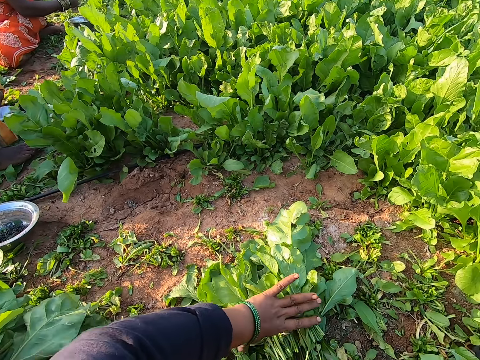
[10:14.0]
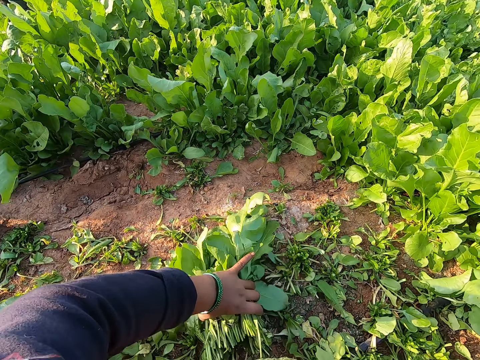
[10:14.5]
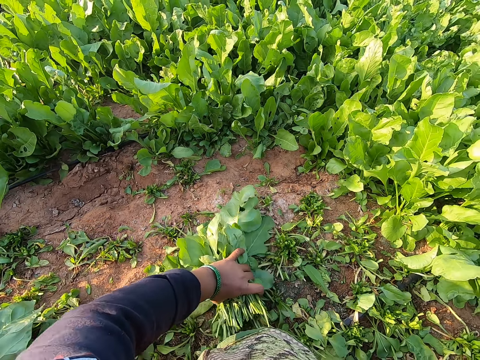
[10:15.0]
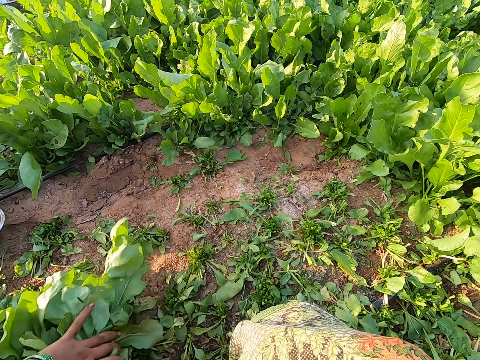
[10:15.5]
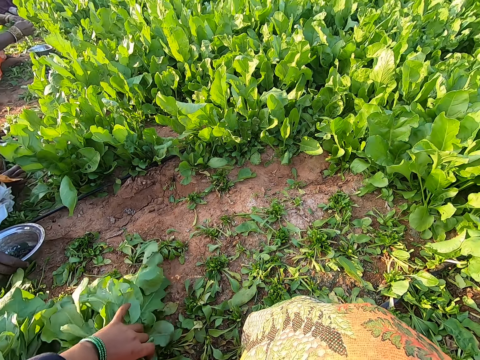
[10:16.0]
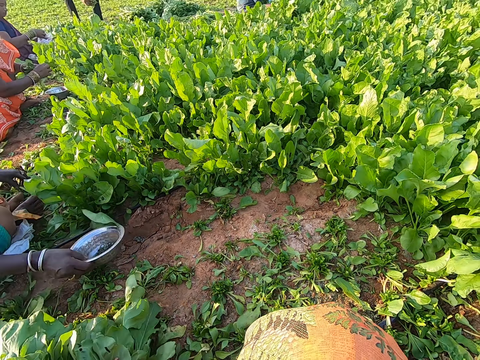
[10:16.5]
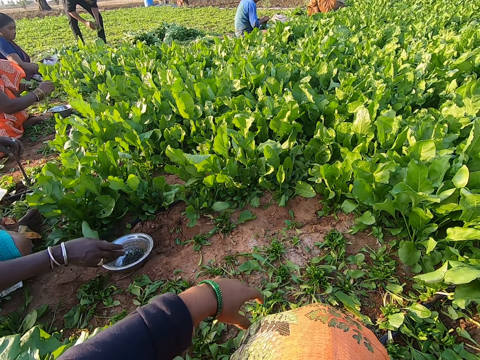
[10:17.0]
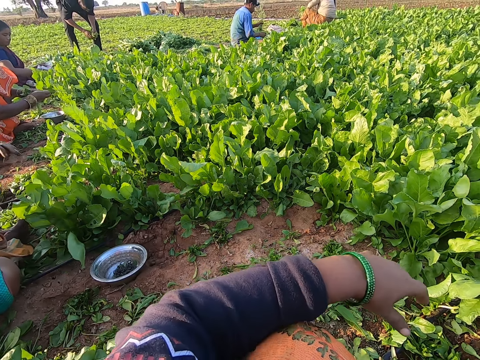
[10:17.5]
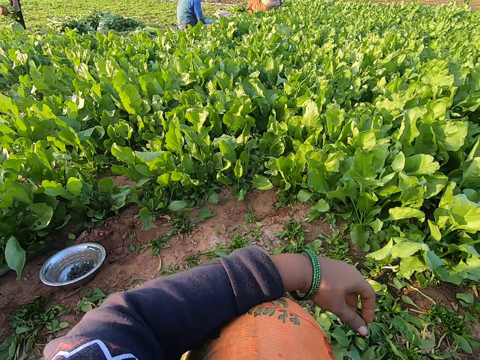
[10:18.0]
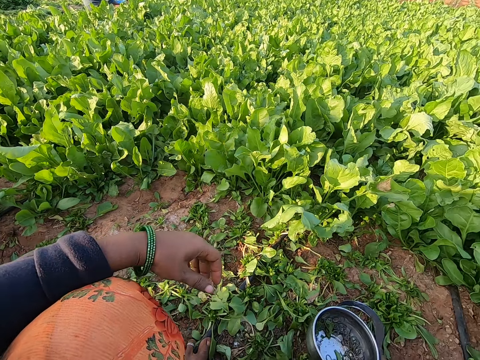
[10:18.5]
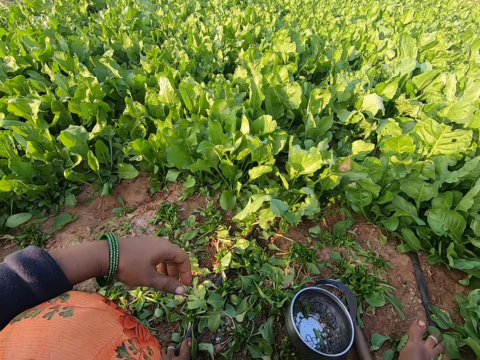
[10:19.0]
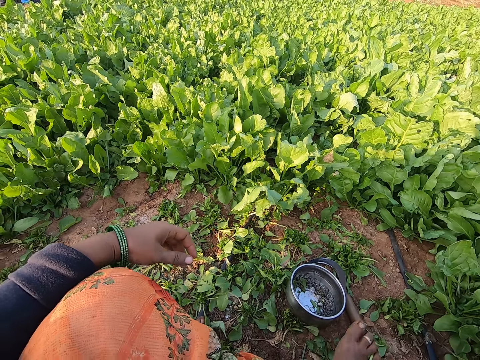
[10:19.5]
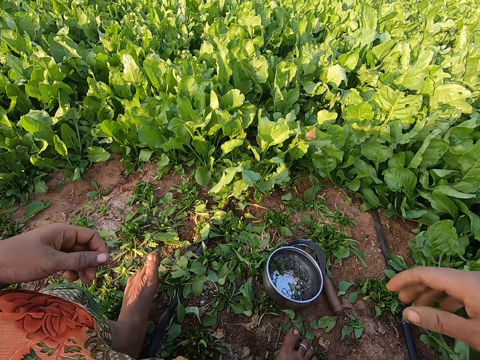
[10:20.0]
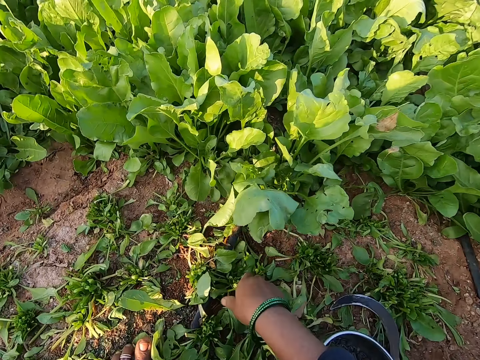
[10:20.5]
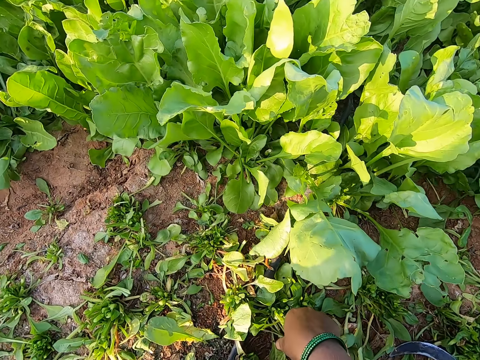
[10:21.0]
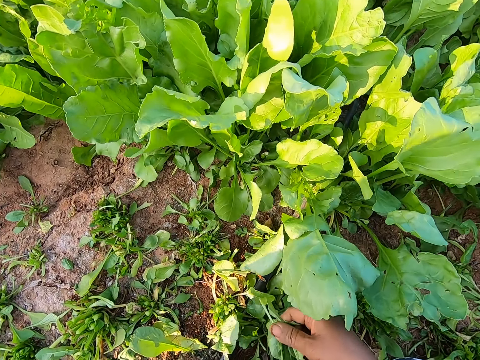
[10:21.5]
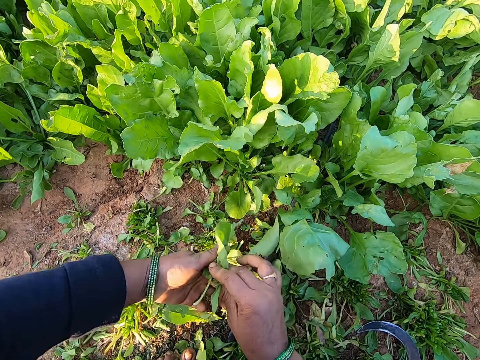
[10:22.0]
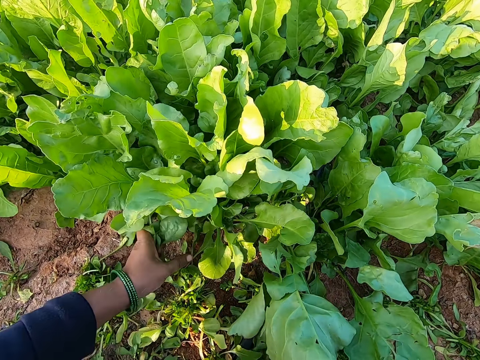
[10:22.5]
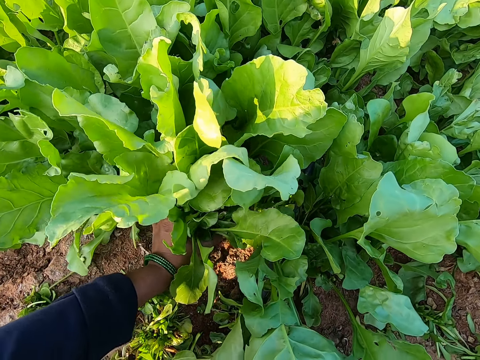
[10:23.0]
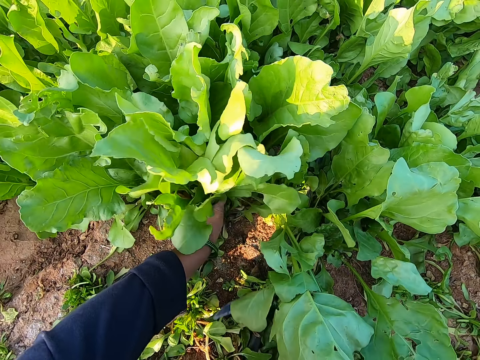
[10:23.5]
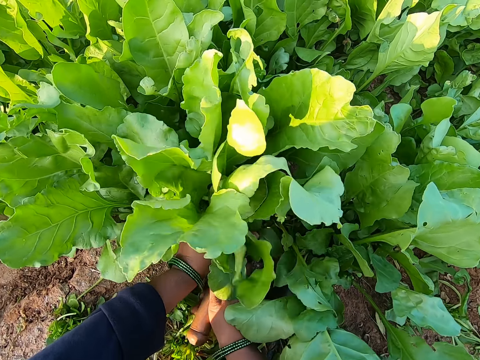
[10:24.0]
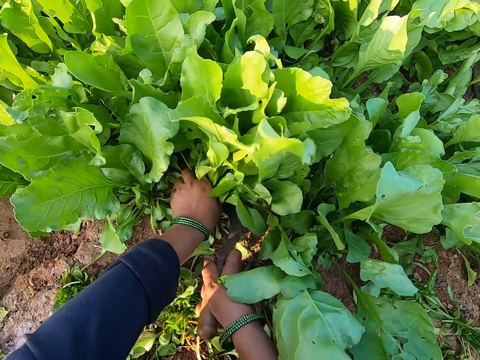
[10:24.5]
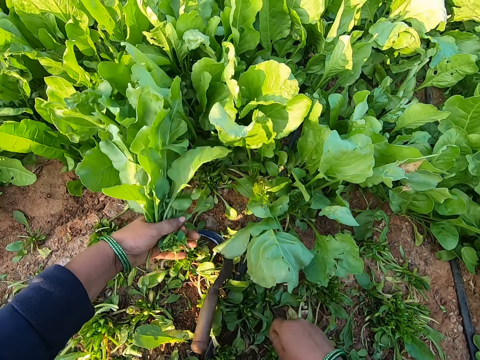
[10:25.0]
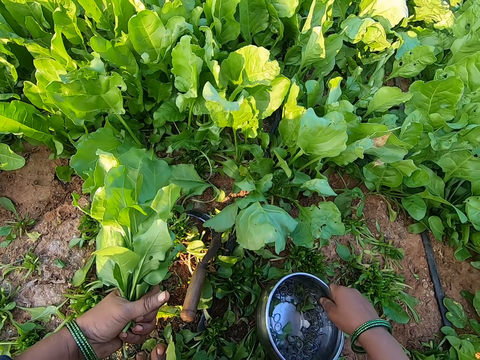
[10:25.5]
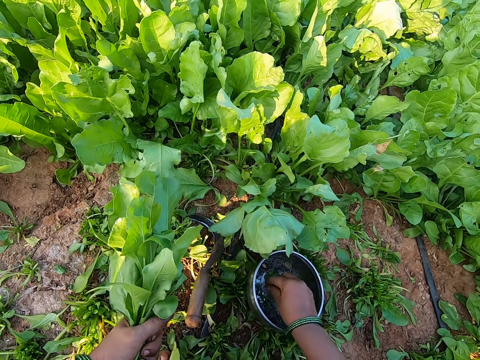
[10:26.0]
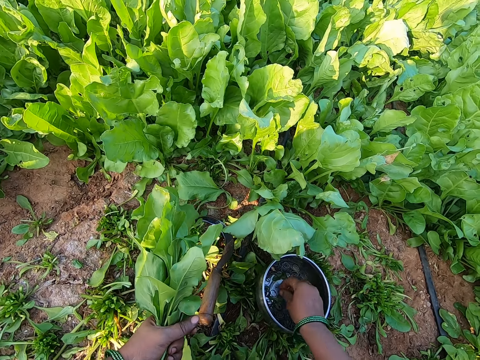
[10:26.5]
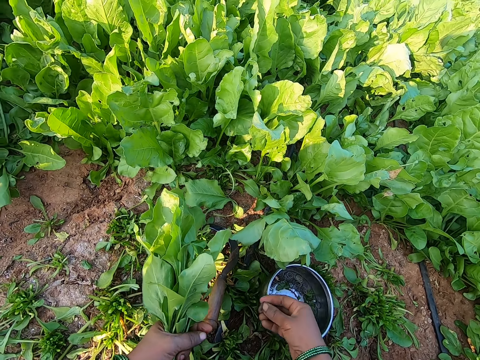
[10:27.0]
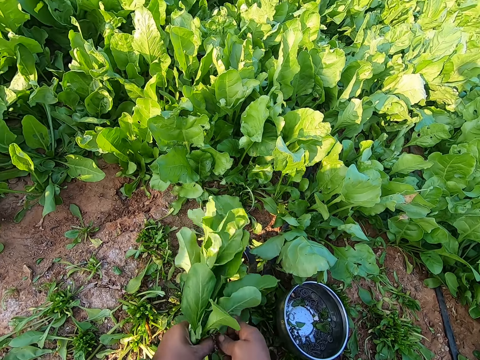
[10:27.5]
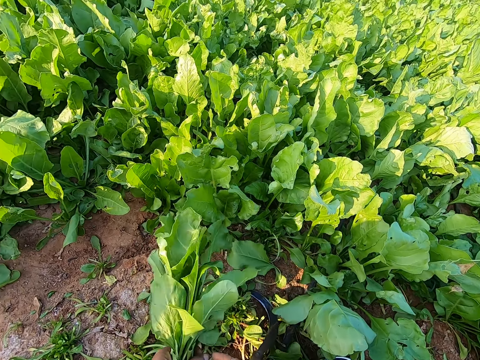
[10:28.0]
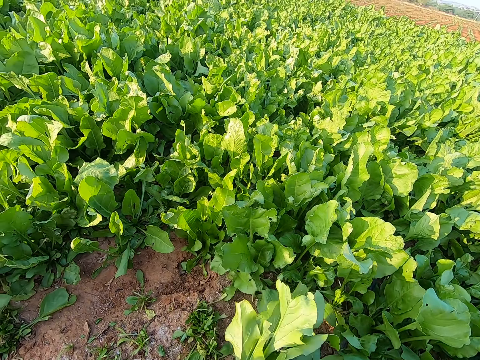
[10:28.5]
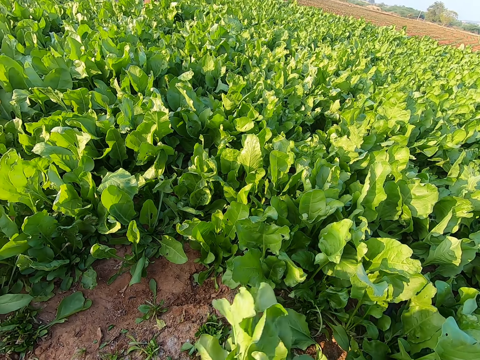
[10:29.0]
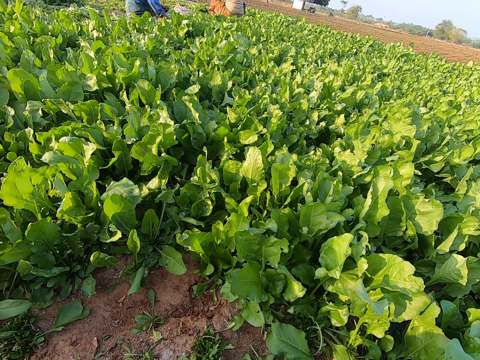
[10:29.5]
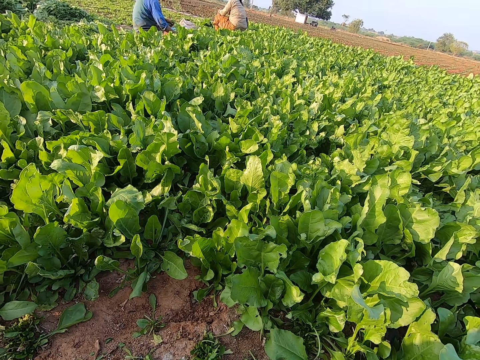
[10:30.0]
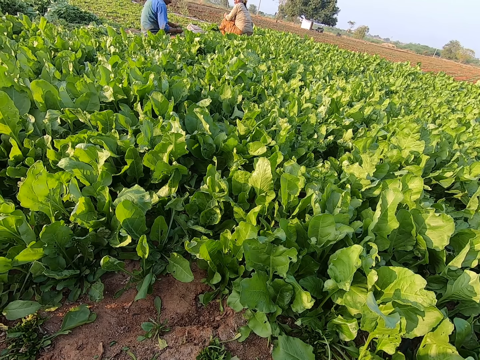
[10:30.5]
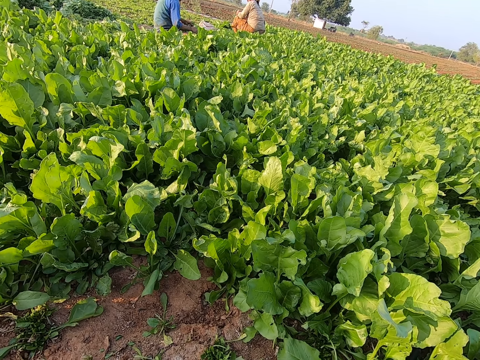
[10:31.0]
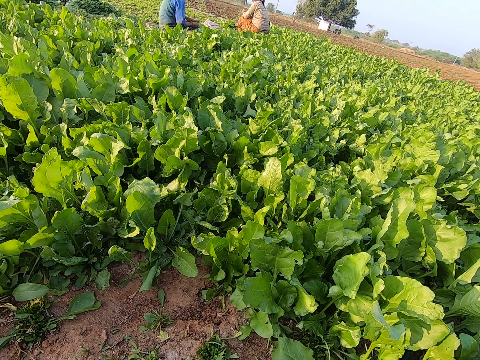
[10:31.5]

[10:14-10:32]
The camera wearer packs the bundles of spinach plant from the ground with her left hand. She drops the bundle of spinach plant on the ground with her left hand. The woman picks a metal bowl from the ground with her right hand. She drops the metal bowl on the ground with her right hand. She passes a sickle from her left hand to her right hand. The camera wearer adjusts her right leg on the ground. She plucks some spinach plant from the ground with her right hand. She passes the spinach leaves from her right hand to her left hand. She holds some spinach plants on the ground with her left hand. She cuts the spinach plants from the ground with the sickle in her right hand. She drops the sickle on the ground with her right hand. She picks the metal bowl from the ground with her right hand. She drops the metal bowl on the ground with her right hand. She touches a rubber band in the metal bowl with her right hand. She picks the rubber band from the metal bowl on the ground with her right hand. She holds the rubber band with her hands, stretches the rubber band with her hands, and wraps the rubber band around her right hand. She binds the spinach plants in her left hand with the rubber band in her right hand. The man harvests some spinach plants from the ground with the sickle in his right hand. The camera wearer talks.

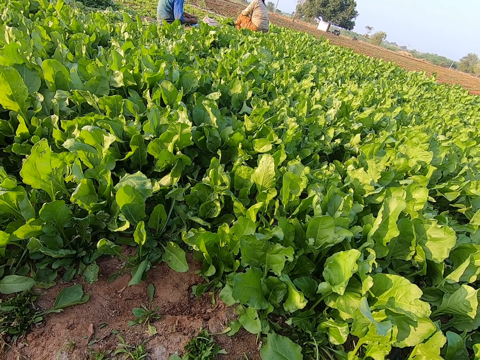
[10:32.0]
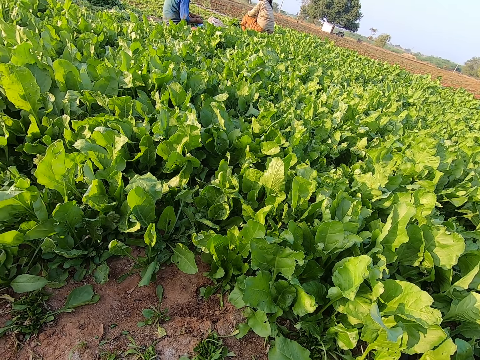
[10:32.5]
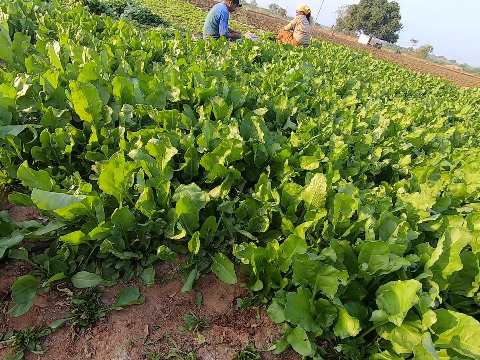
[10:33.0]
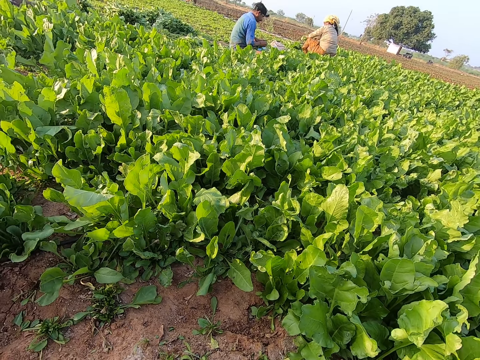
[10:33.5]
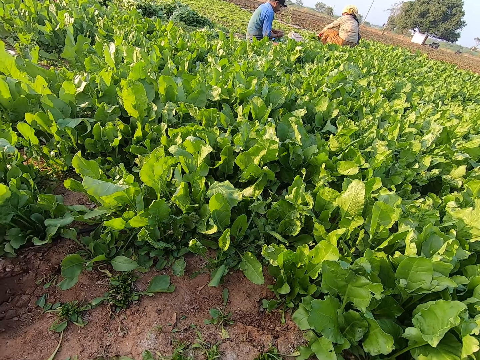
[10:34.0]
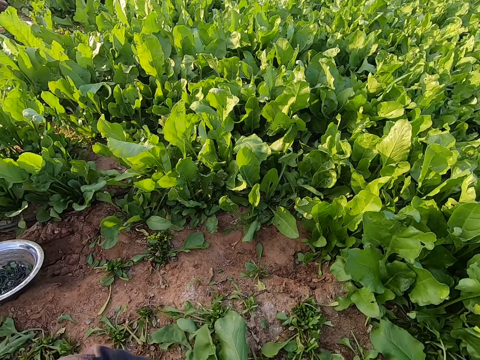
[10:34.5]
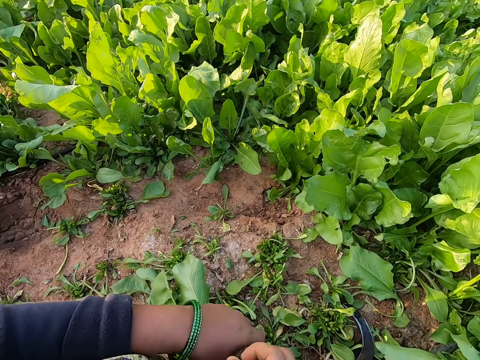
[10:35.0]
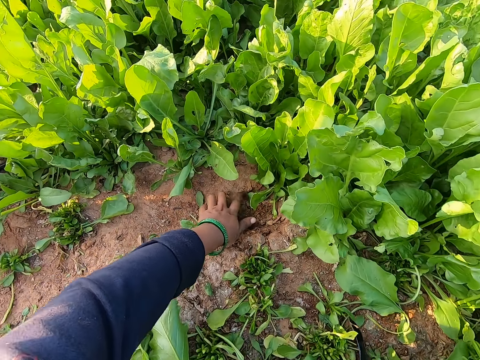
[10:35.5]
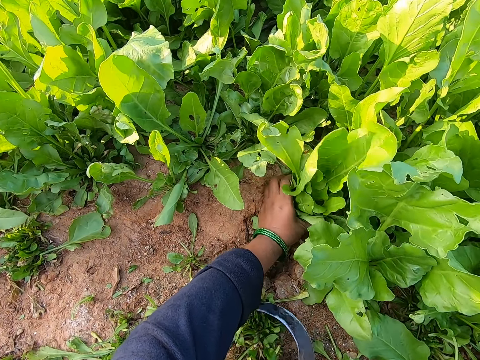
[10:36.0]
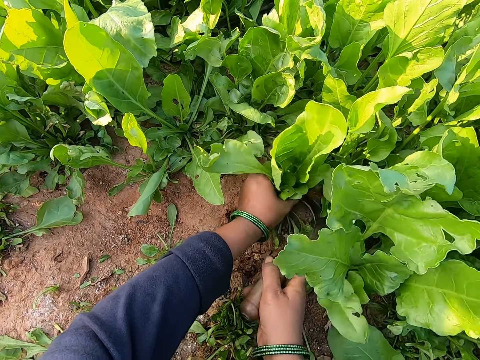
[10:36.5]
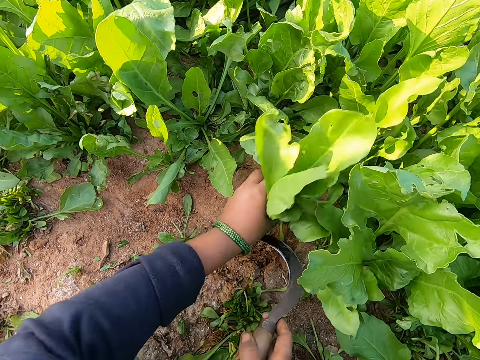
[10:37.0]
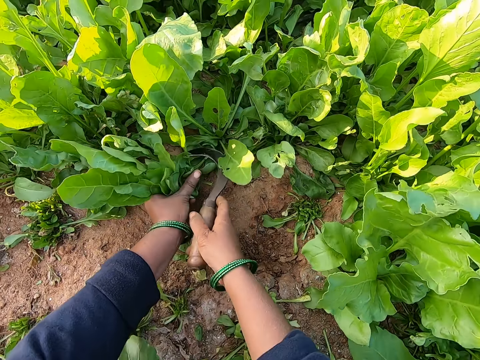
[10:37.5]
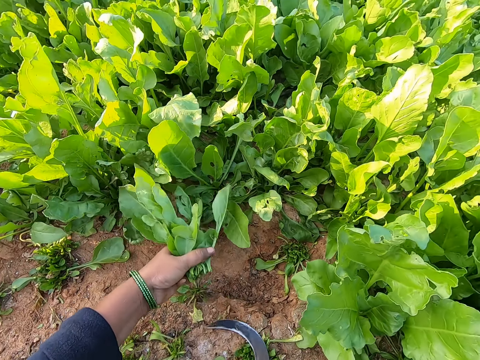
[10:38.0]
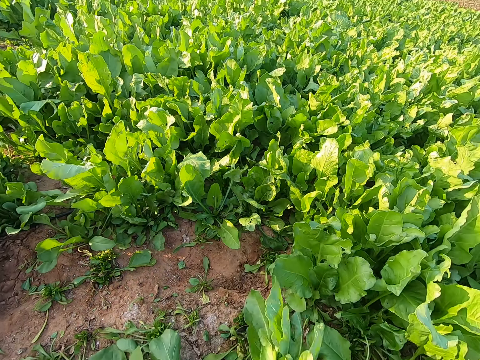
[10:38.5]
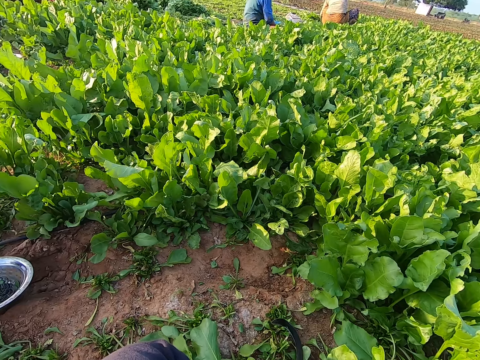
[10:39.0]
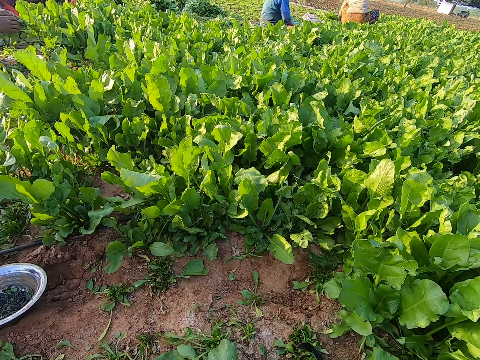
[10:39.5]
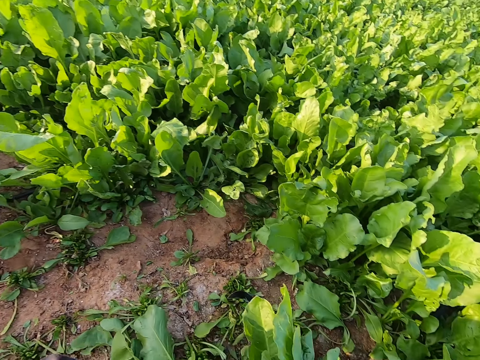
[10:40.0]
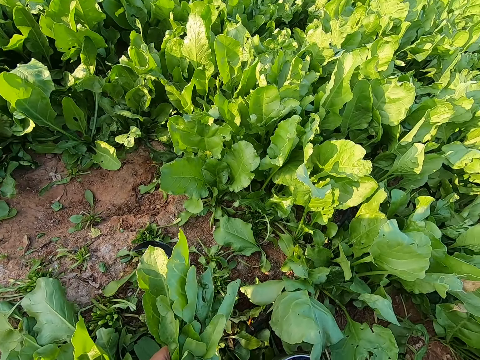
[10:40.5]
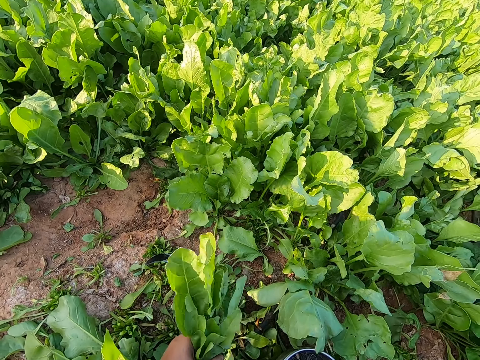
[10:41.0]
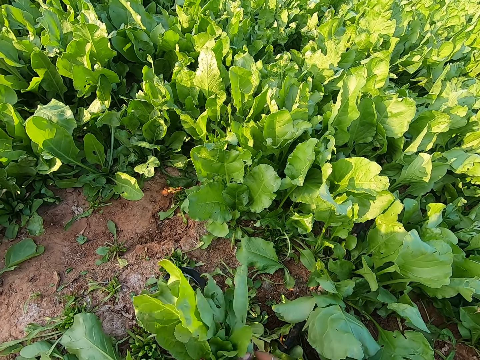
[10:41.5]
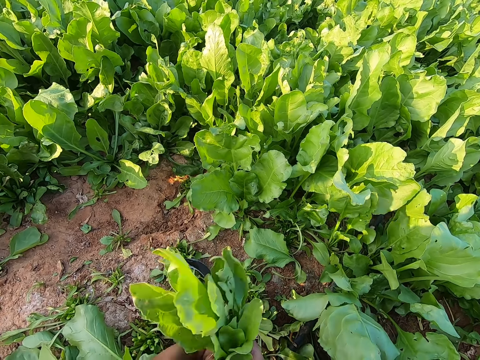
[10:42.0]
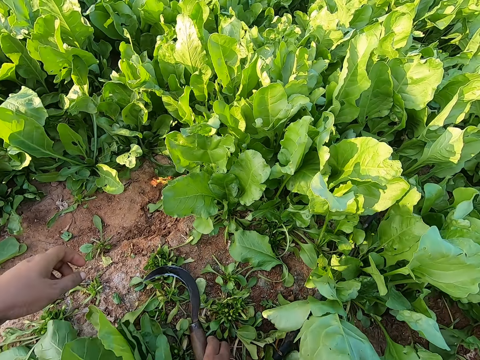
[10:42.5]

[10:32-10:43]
The camera wearer holds some spinach plants on the ground with her left hand. She cuts the spinach plants from the ground with the sickle in her right hand. She holds some spinach plants on the ground with her left hand. She cuts the spinach plants from the ground with the sickle in her right hand. The woman binds the spinach plants in her left hand with the rubber band in her right hand. The camera wearer talks. She binds the spinach plants in her left hand with the rubber band in her right hand. She drops the bundle of spinach plant on the ground with her right hand.
